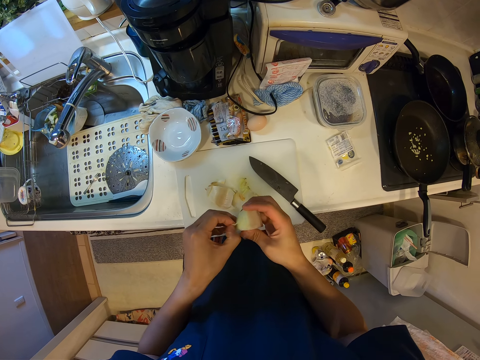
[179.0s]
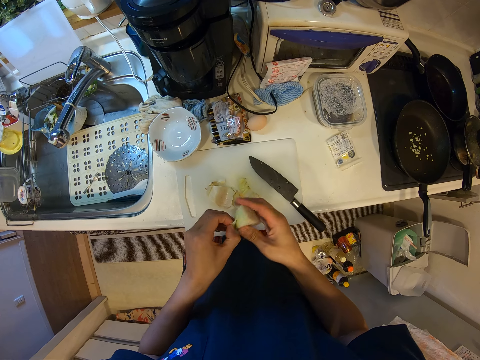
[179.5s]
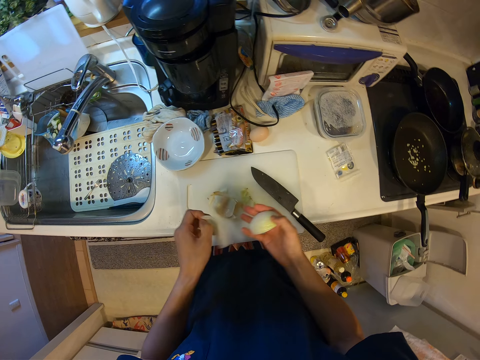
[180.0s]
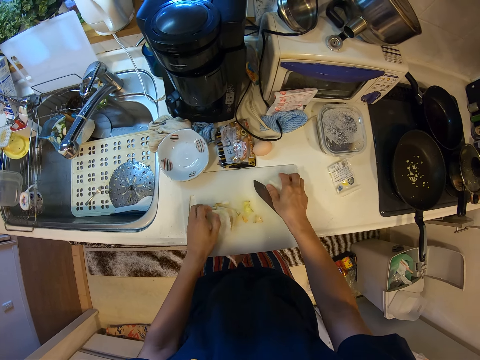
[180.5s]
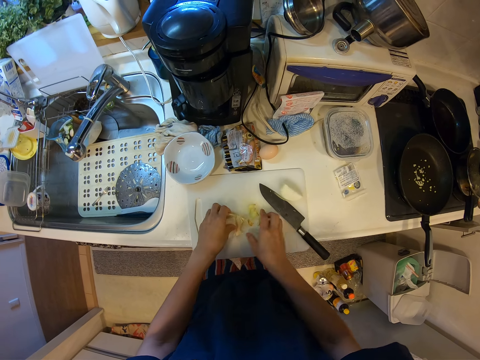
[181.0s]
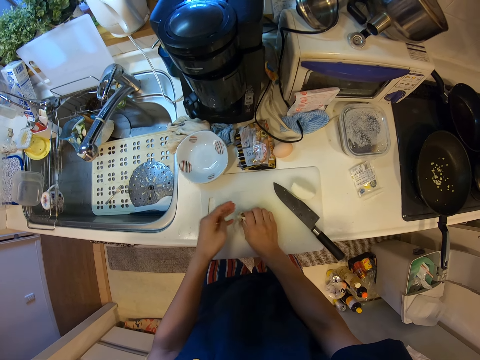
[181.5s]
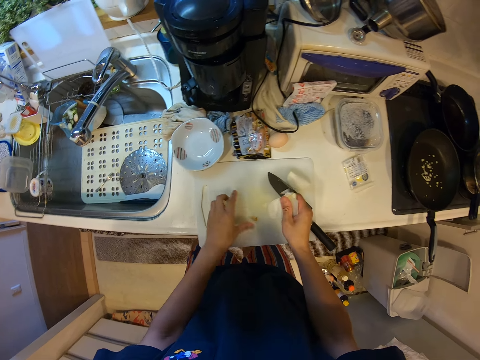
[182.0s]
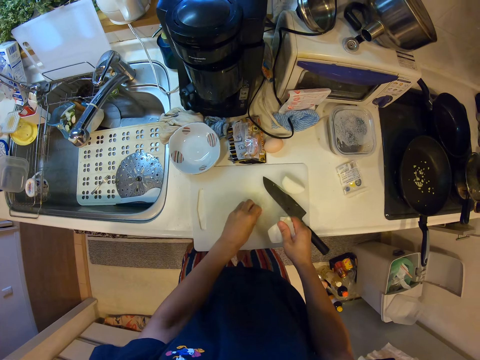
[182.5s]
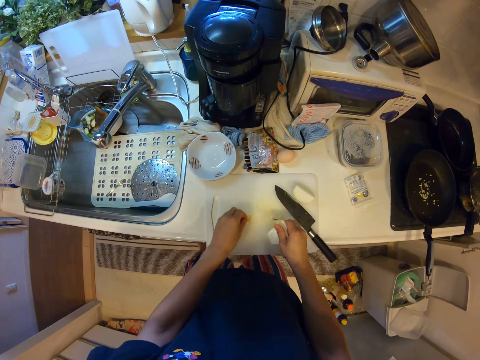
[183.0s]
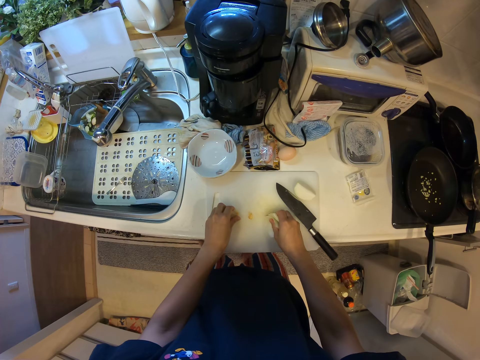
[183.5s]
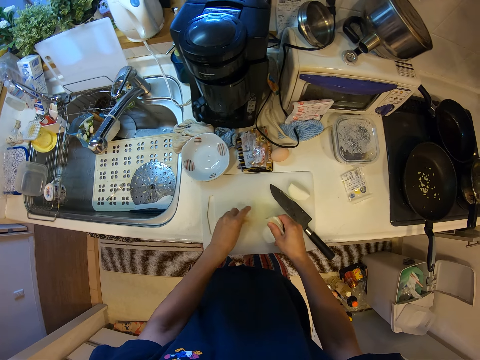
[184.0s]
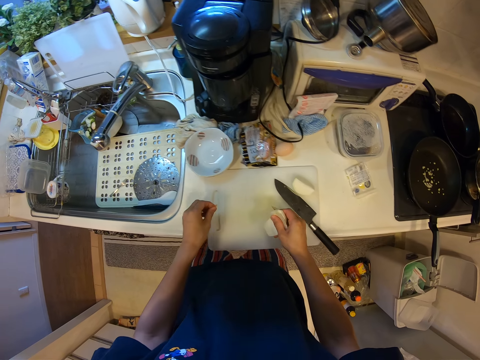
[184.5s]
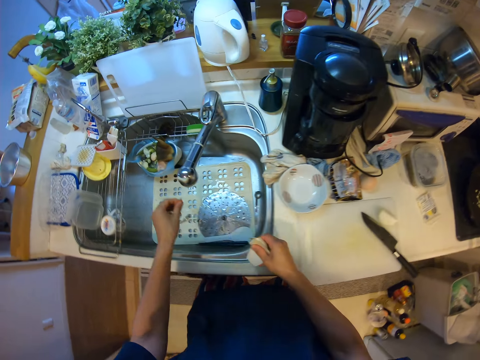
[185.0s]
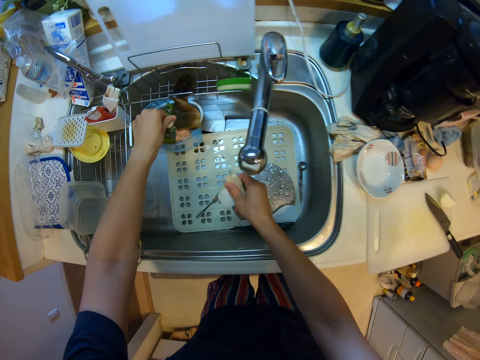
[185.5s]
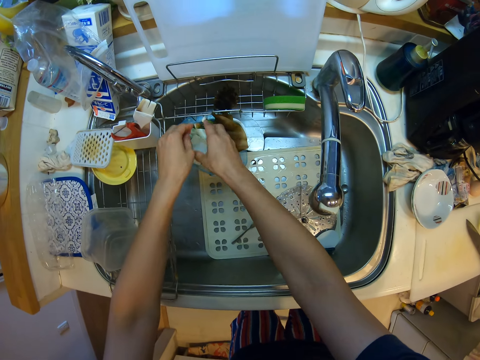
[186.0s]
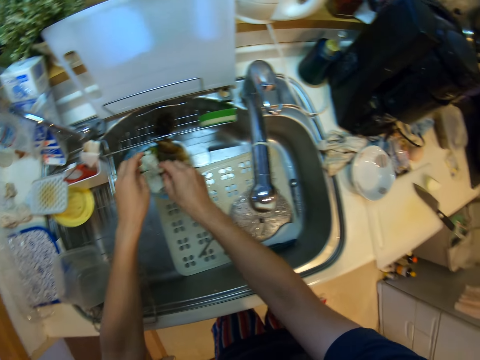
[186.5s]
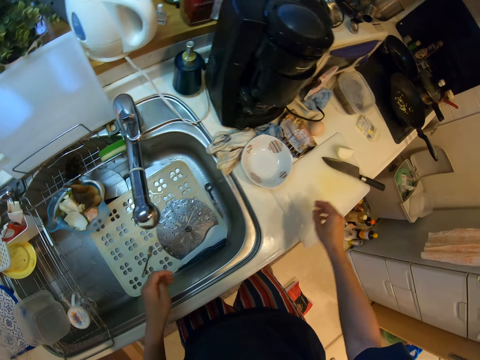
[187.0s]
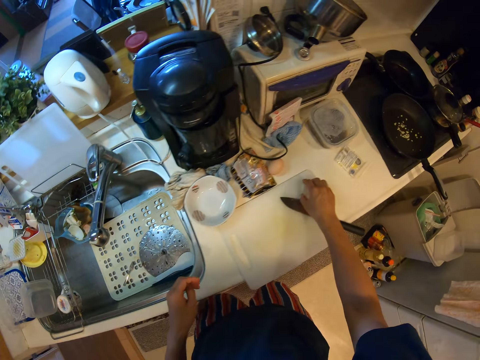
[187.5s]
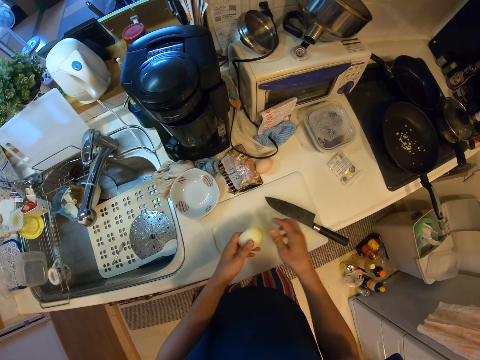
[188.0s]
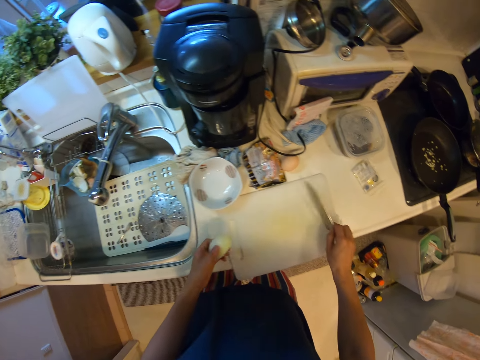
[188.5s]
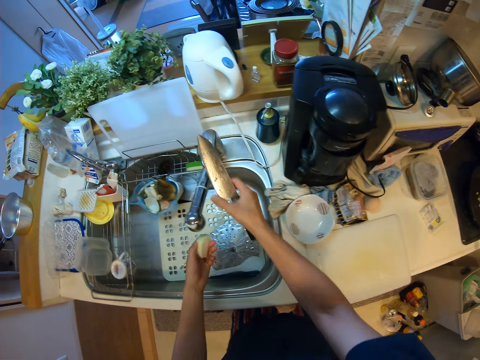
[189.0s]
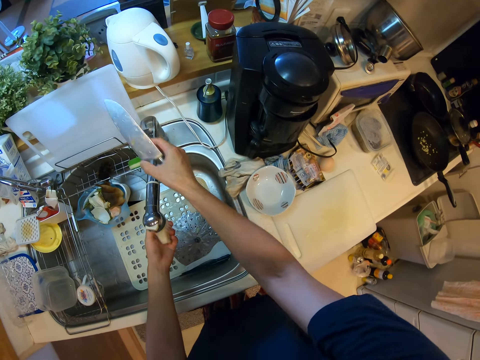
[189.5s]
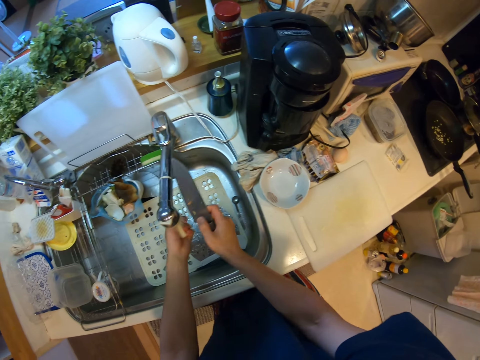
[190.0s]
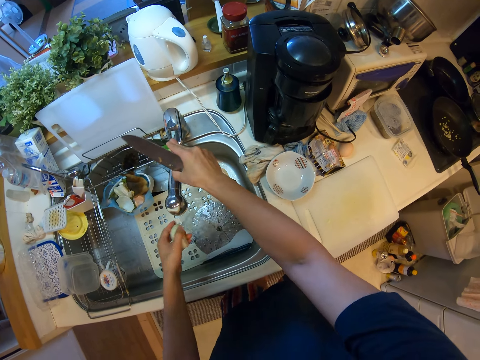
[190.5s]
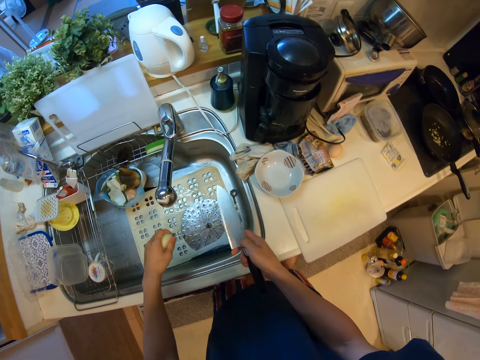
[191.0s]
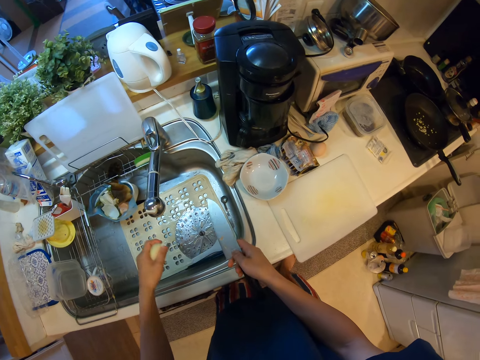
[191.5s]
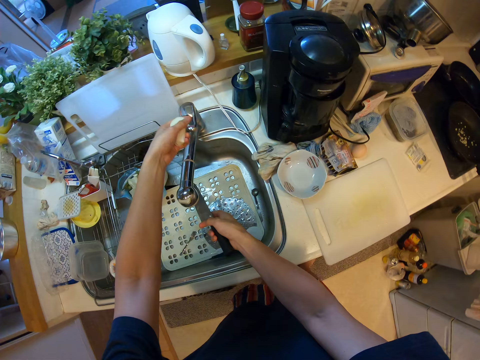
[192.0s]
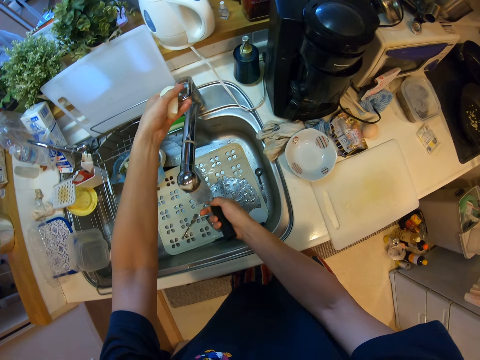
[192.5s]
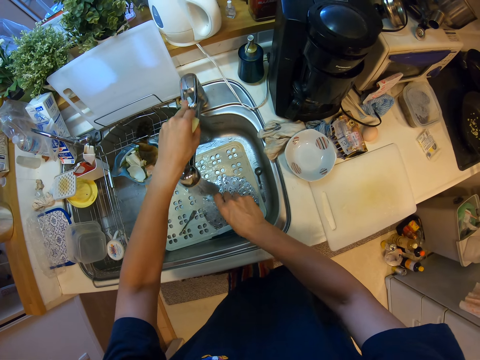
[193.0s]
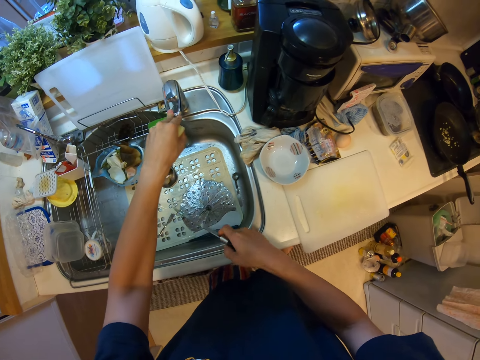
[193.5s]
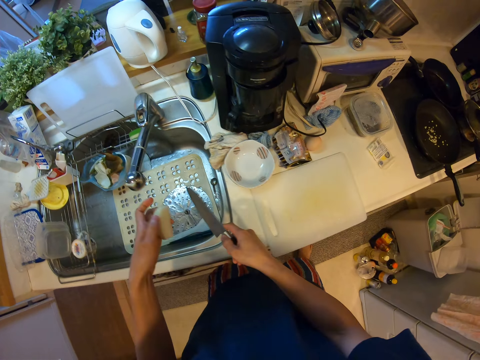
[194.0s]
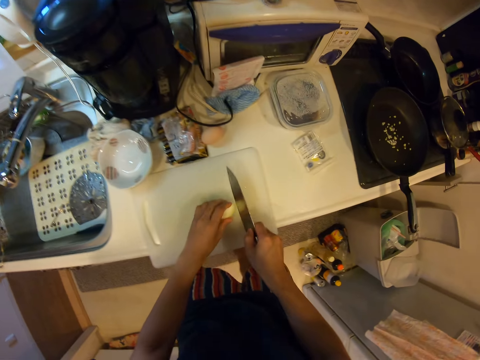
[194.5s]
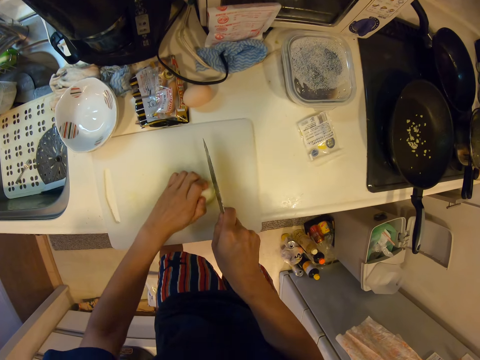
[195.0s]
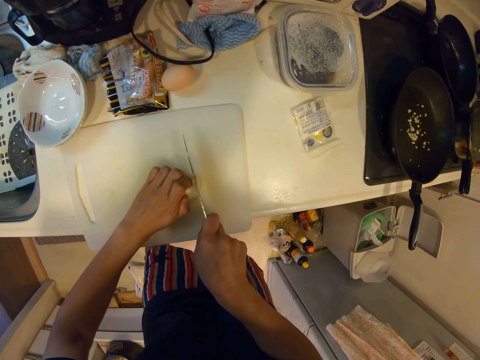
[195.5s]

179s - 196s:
The camera wearer puts the peels on the cutting board. They put the onion on the cutting board. They pick the peels. They put the peels in the container. They pick the onion and hold the onion. They pick the knife. They open the tap. They wash the onion. They close the tap. They shake the onion. They open the tap. They wash the onion and wash the knife. They close the tap. They shake the knife and hold the knife. They put the onion on the cutting board.

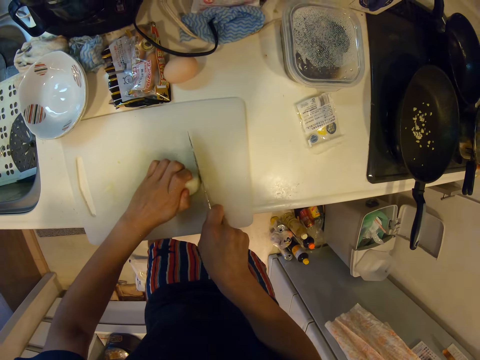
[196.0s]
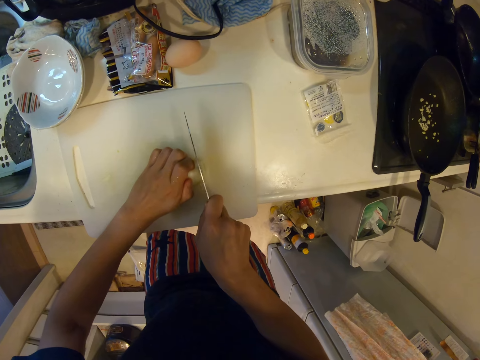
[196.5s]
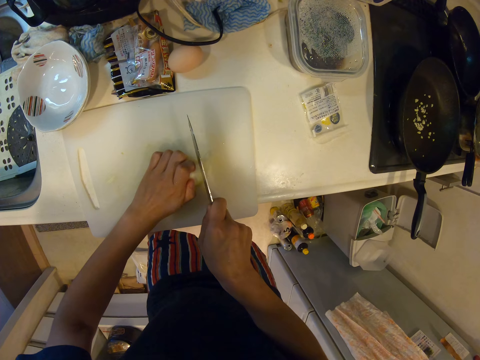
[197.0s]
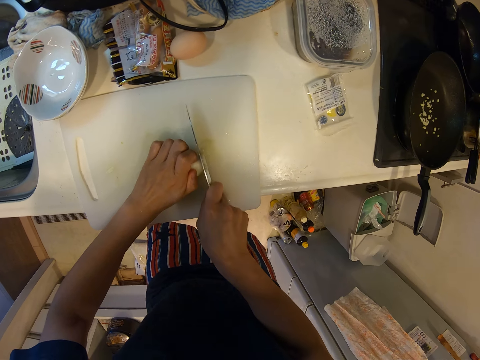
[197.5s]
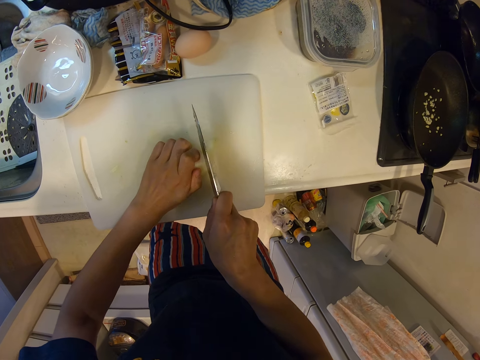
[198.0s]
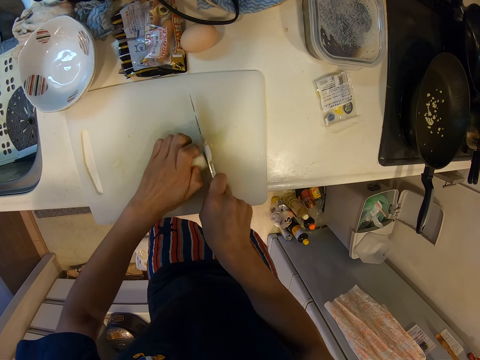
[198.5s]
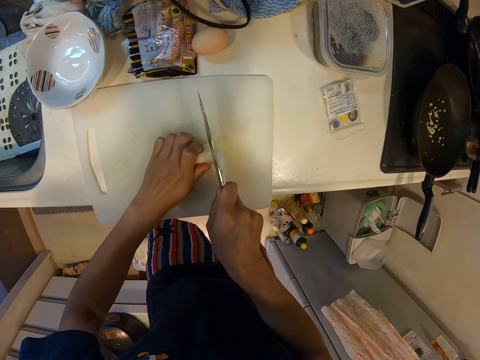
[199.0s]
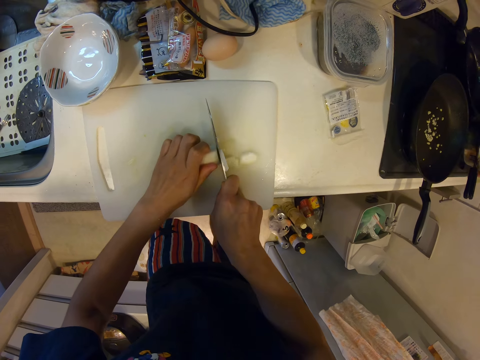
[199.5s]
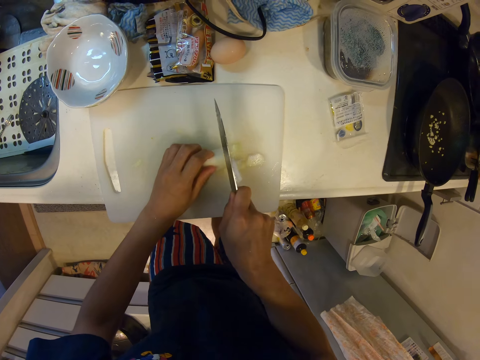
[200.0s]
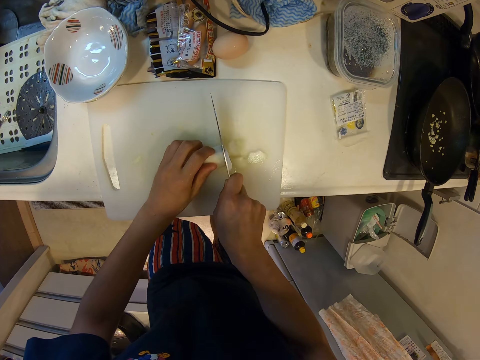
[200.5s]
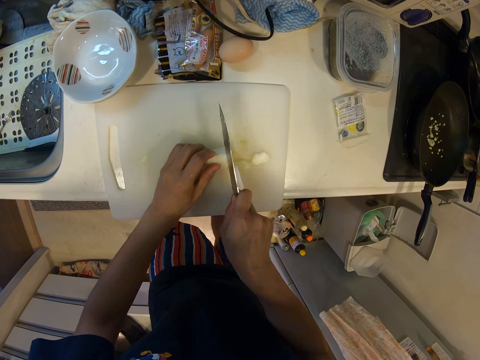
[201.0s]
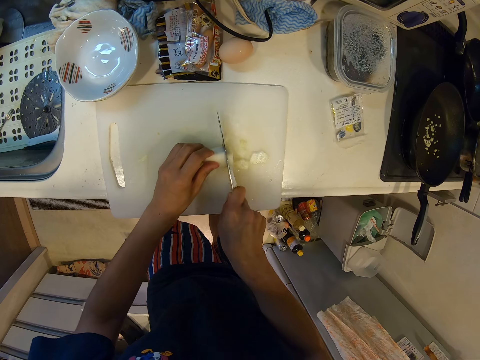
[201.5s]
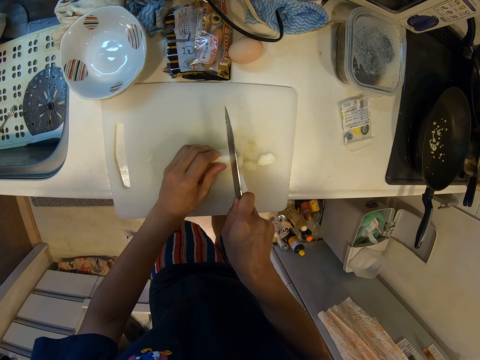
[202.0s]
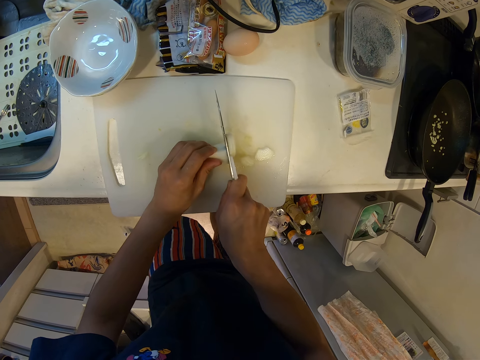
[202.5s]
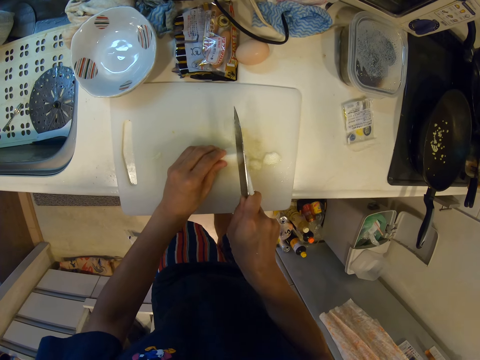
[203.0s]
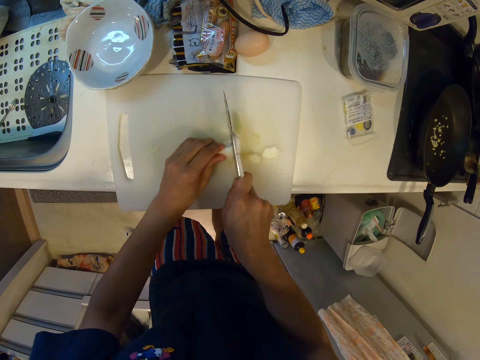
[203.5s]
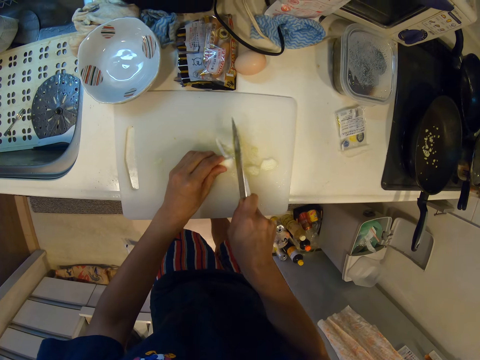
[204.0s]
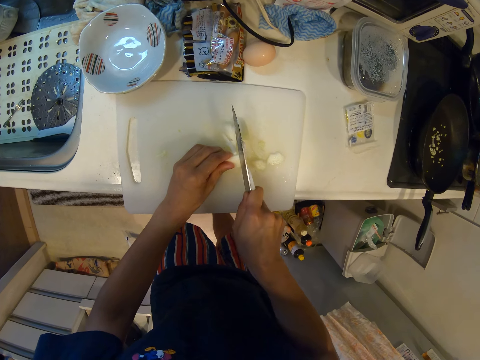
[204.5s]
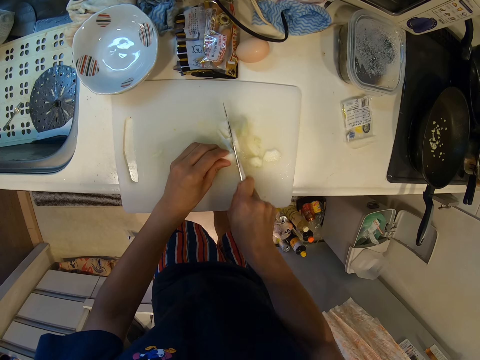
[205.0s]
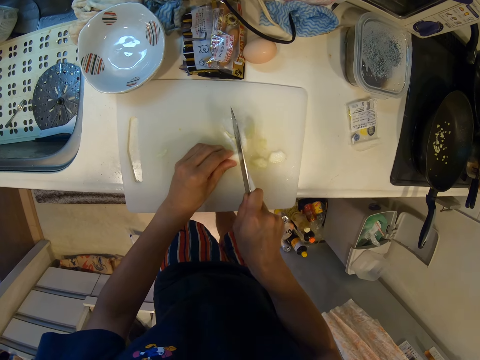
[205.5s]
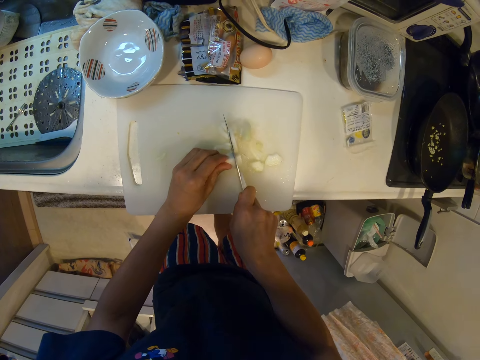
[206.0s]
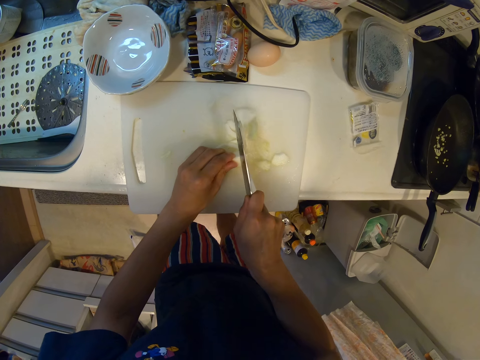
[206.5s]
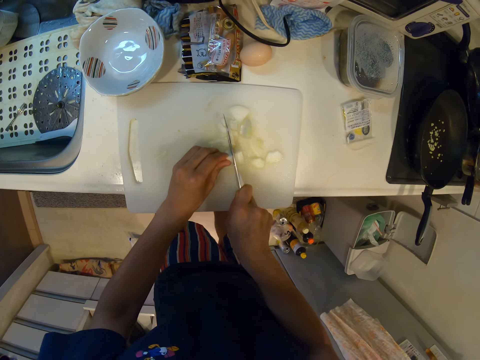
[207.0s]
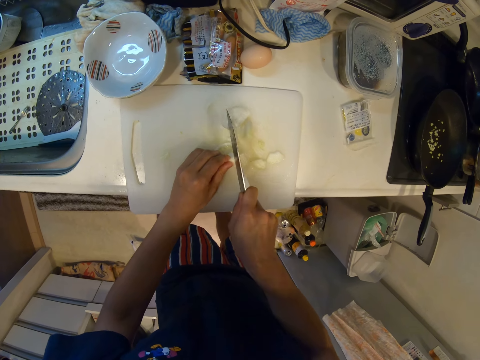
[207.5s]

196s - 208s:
The camera wearer cuts the onion into small pieces.
